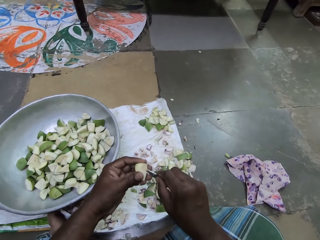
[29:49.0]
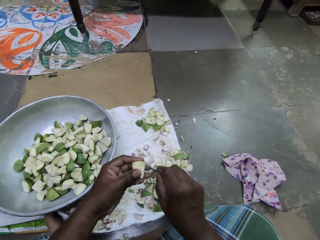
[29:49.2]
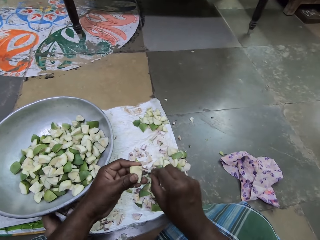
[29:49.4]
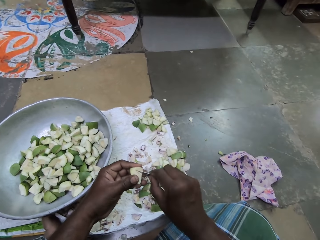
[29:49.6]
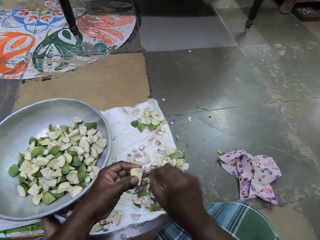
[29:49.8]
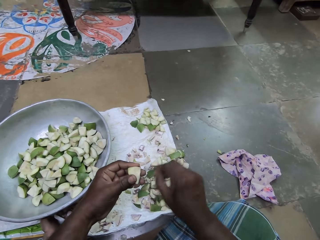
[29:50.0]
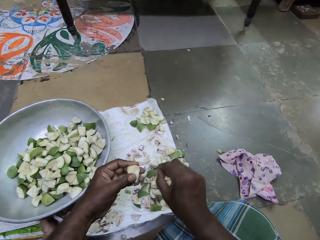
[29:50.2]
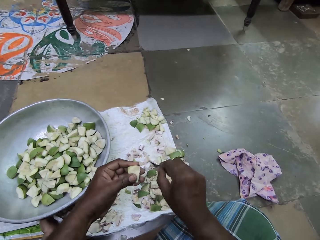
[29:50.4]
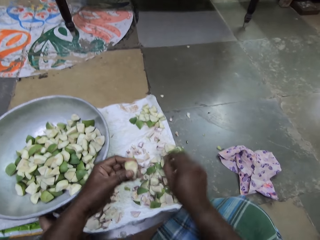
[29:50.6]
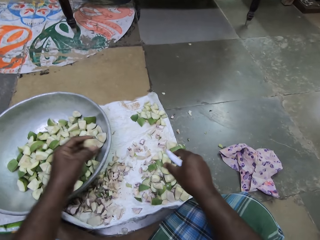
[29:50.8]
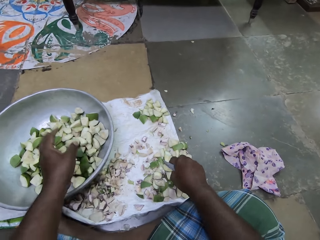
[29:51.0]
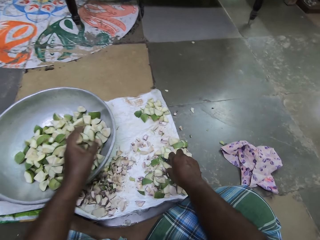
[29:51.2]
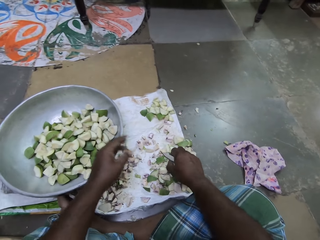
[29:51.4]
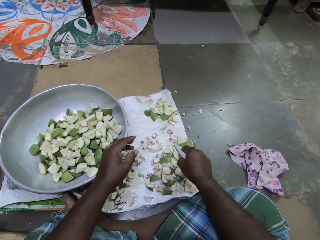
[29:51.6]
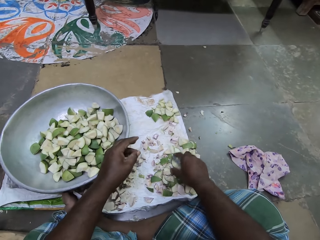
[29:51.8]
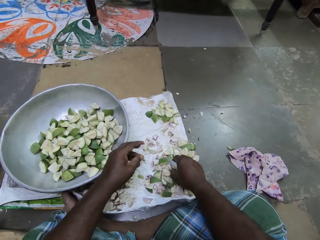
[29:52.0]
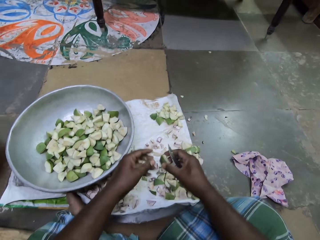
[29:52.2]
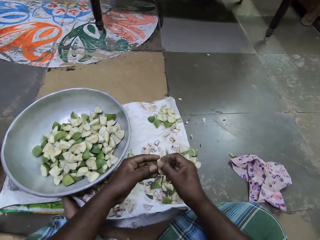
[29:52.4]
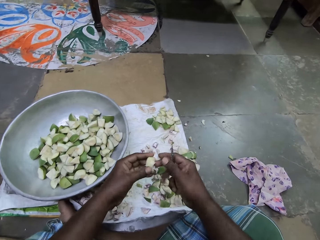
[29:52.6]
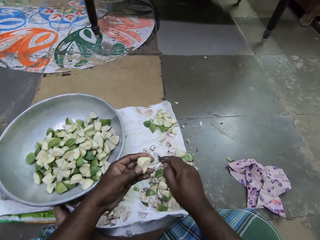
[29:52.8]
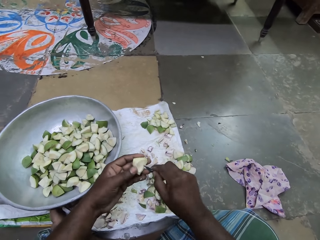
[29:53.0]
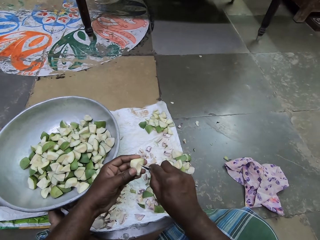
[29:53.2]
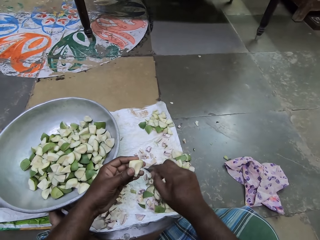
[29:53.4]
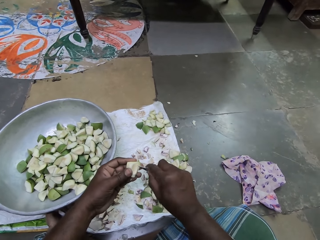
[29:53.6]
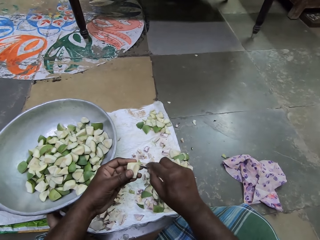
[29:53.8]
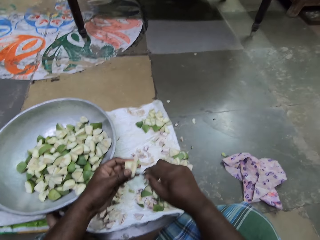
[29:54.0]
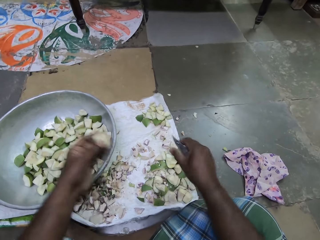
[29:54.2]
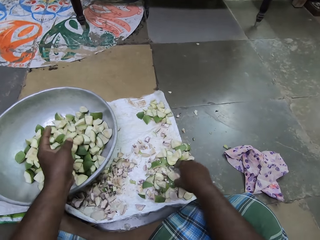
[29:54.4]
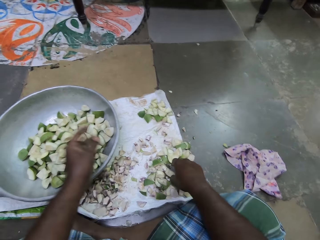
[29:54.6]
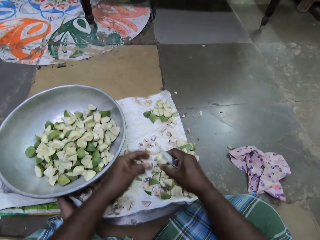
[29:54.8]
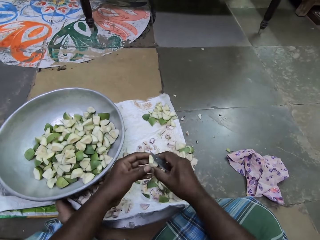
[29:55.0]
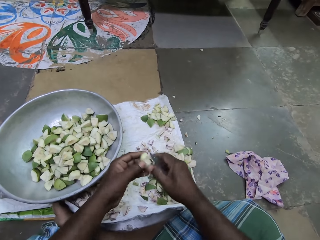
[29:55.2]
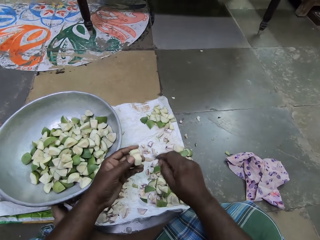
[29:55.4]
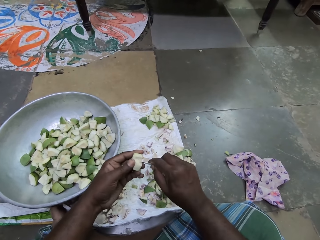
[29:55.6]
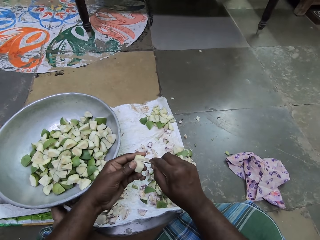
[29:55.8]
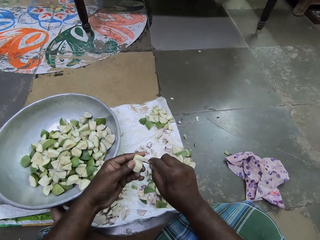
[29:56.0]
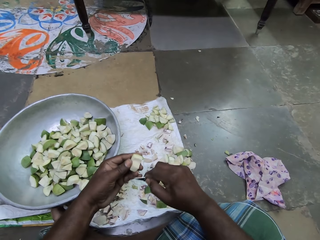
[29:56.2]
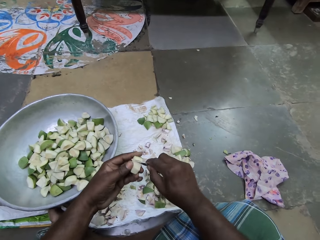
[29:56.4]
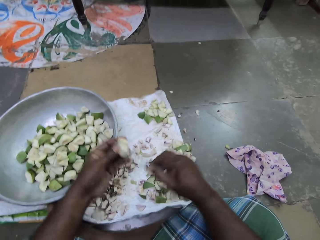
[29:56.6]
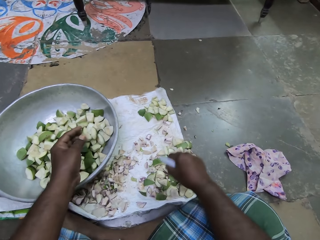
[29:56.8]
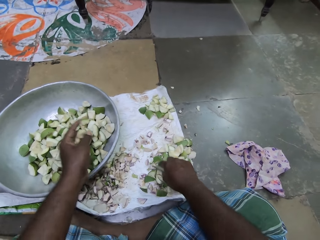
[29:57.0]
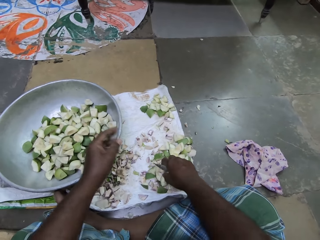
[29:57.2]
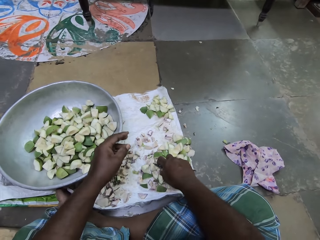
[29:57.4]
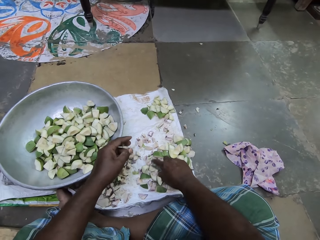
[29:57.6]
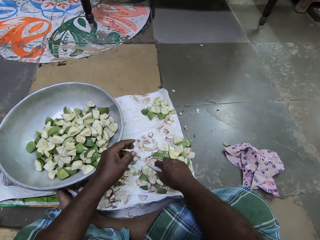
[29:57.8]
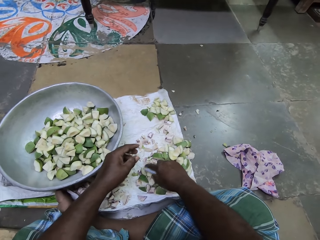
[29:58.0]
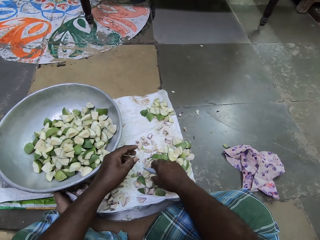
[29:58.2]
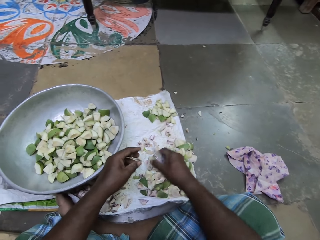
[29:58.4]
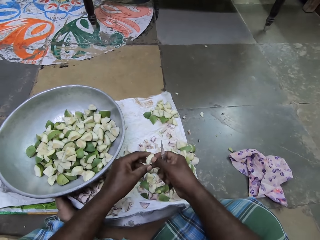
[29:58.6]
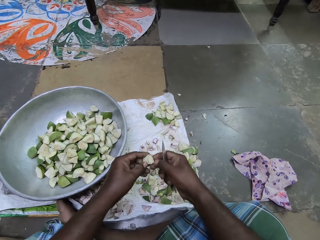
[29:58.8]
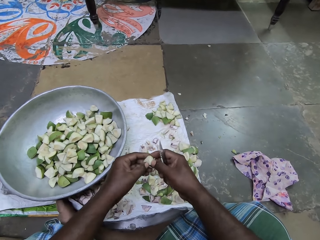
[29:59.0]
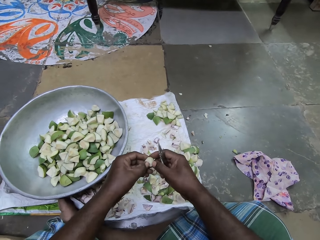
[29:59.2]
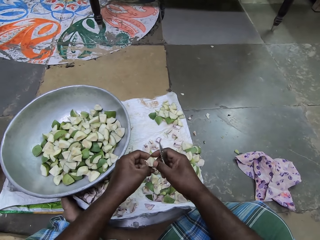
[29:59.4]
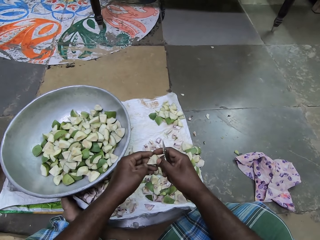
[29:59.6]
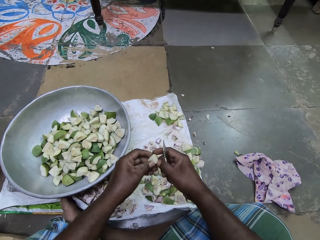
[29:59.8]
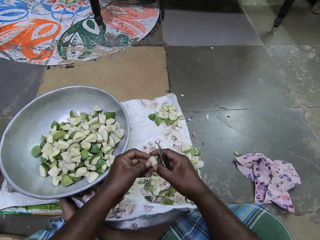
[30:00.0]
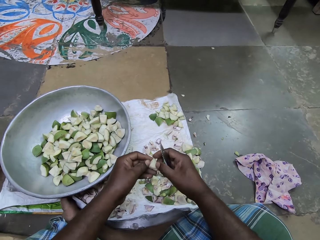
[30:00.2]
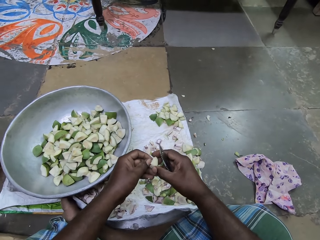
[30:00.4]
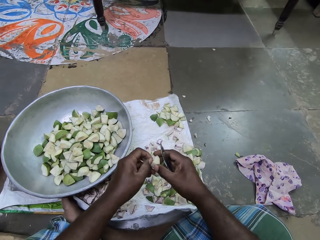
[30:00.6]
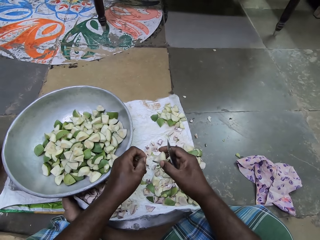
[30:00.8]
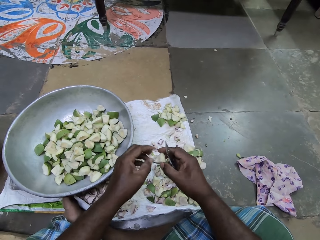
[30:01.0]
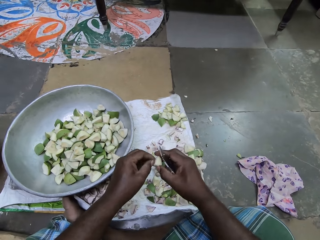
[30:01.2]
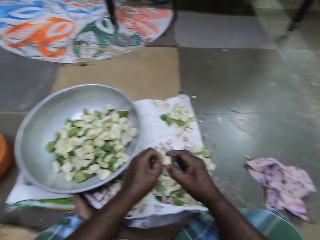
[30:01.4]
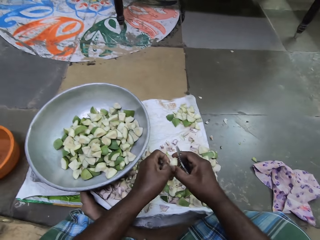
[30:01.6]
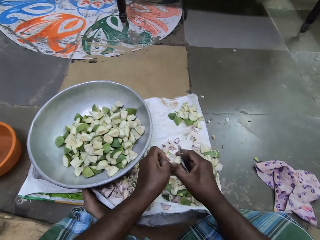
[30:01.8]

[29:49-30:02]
The camera wearer peels the diced apple in her left hand with the knife in her right hand. She scratches with the knife. She drops the diced apple in the pot on the sack on the floor with her left hand. She picks a diced apple on the sack on the floor with her right hand. She passes the diced apple to her left hand. She peels the diced apple in her left hand with the knife in her right hand. She scratches with the knife. She drops the diced apple in the pot on the sack on the floor with her left hand. She picks a diced apple on the sack on the floor with her right hand. She passes the diced apple to her left hand. She peels the diced apple in her left hand with the knife in her right hand. She scratches with the knife. She drops the diced apple in the pot on the sack on the floor with her left hand. She touches some diced apples on the sack on the floor with her right hand. She picks a diced apple on the sack on the floor with her right hand. She peels the diced apple in her right hand with her left hand.

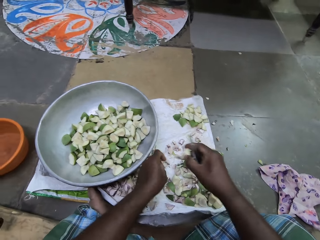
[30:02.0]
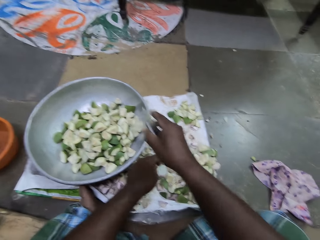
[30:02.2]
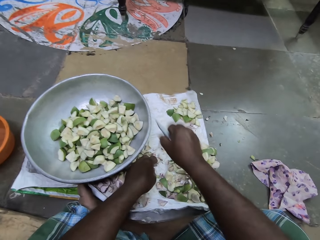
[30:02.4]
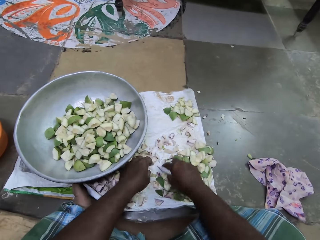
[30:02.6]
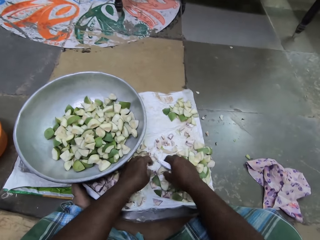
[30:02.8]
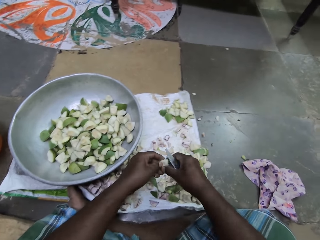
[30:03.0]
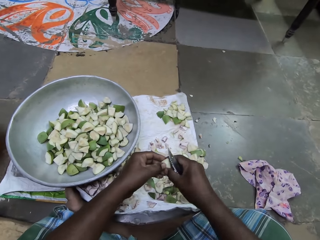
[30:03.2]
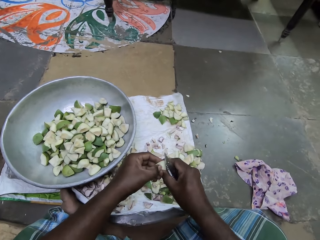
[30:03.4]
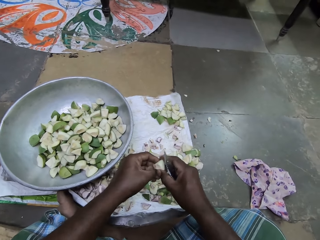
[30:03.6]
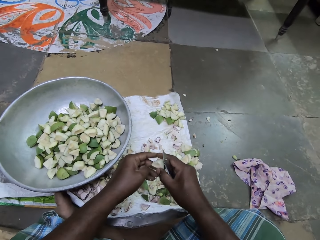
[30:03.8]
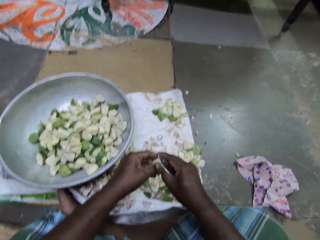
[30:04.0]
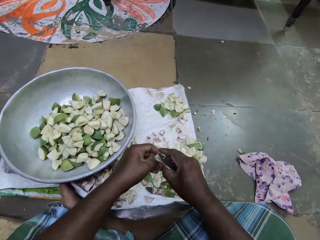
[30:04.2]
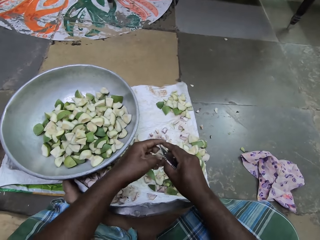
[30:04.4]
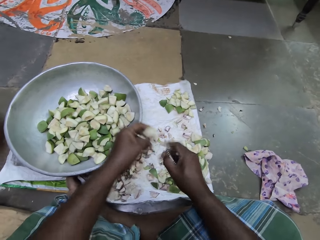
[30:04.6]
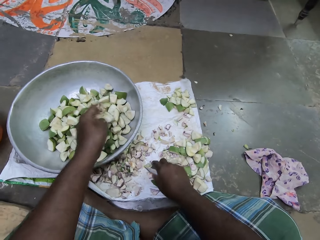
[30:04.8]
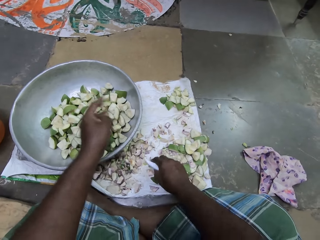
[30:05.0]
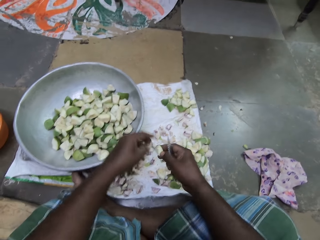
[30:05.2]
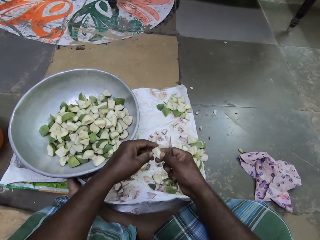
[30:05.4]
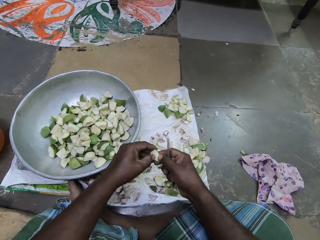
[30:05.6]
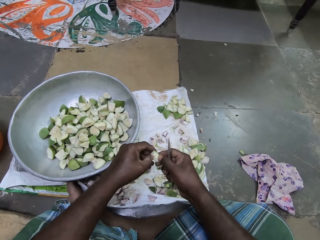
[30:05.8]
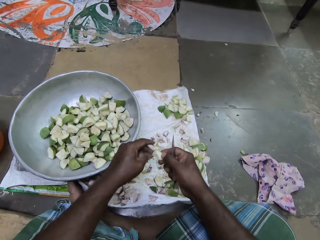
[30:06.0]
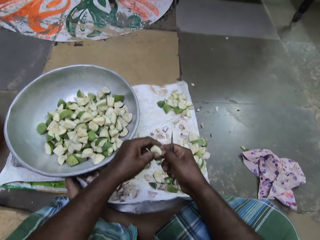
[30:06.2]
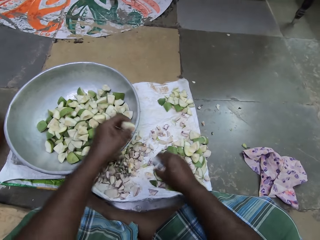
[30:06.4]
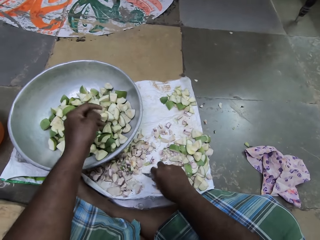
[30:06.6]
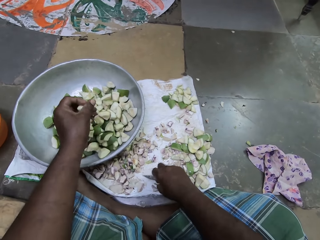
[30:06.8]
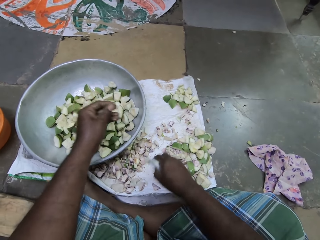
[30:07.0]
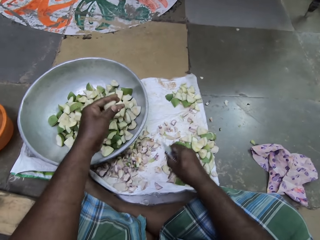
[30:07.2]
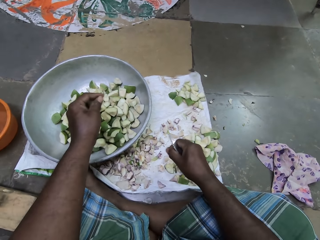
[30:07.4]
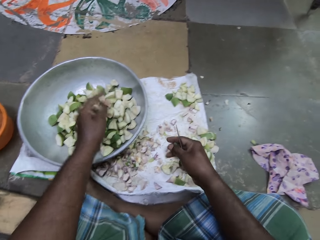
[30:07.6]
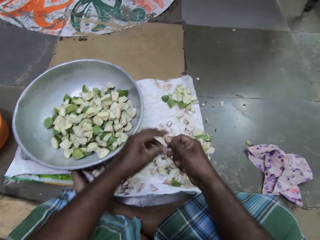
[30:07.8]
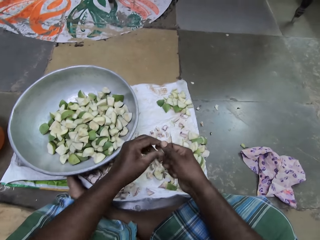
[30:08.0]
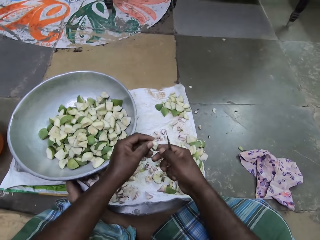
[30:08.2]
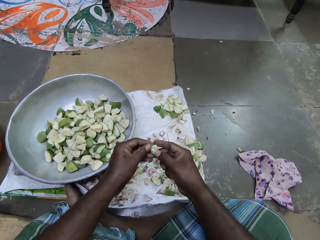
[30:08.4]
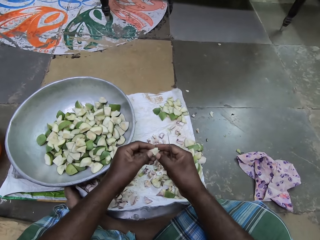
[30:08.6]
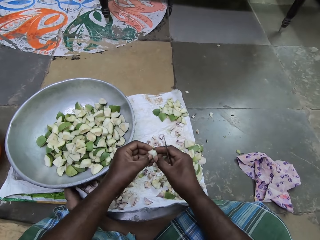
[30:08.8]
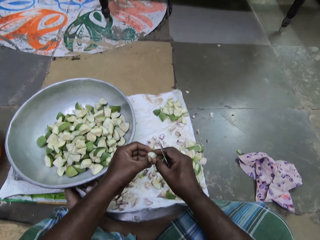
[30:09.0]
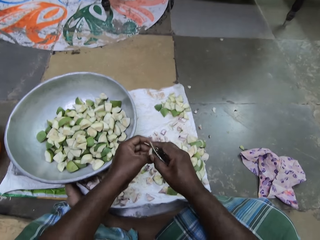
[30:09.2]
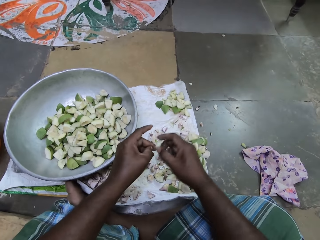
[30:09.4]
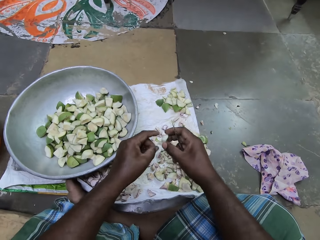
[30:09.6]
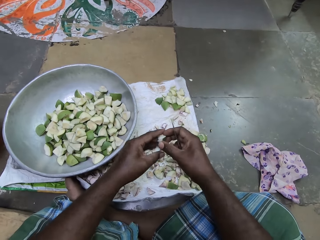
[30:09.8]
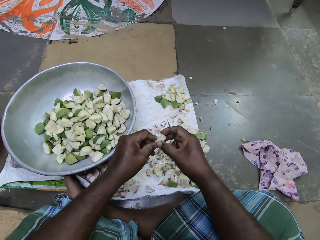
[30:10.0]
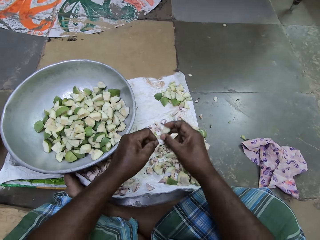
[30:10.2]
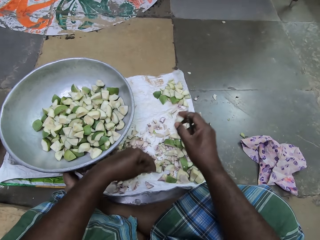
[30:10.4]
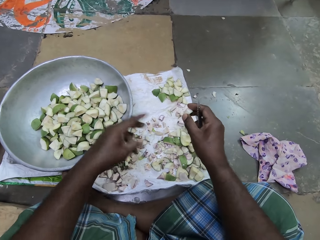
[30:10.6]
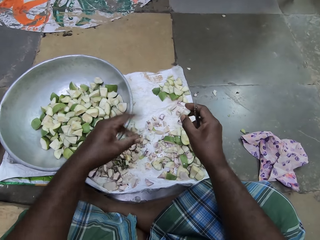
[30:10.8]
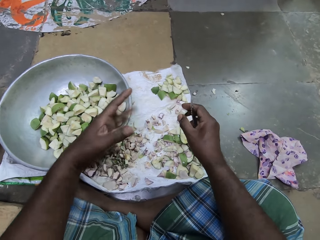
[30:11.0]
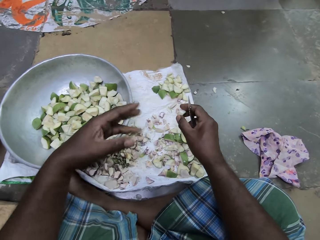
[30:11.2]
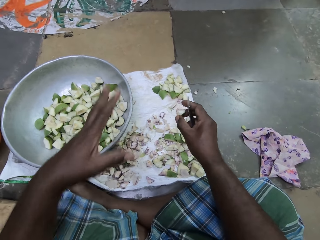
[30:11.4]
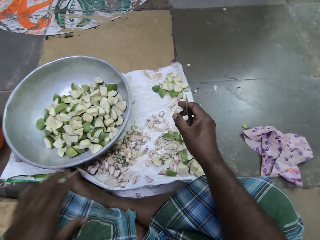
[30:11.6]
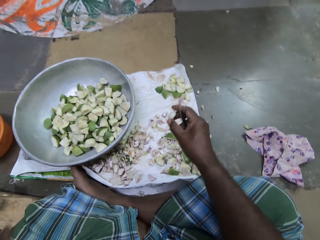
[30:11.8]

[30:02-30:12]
The camera wearer drops the diced apple in the pot on the sack on the floor with her right hand. She picks a diced apple on the sack on the floor with her right hand. She peels the diced apple in her right hand with her left hand. She passes the diced apple to her left hand. She drops the diced apple in the pot on the sack on the floor with her left hand. She picks a diced apple on the sack on the floor with her right hand. She peels the diced apple in her right hand with her left hand. She passes the diced apple to her left hand. She drops the diced apple in the pot on the sack on the floor with her left hand. She picks a diced apple on the sack on the floor with her right hand. She examines the diced apple in her right hand with her left hand. She peels with her hands.
